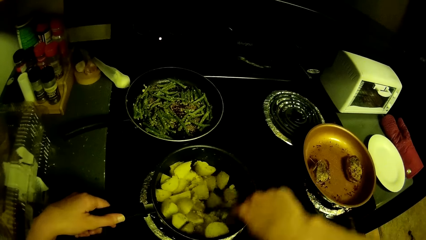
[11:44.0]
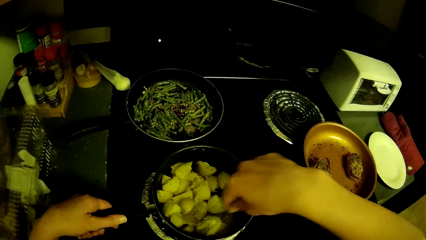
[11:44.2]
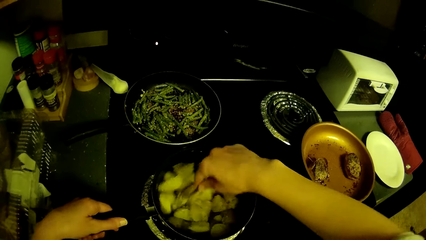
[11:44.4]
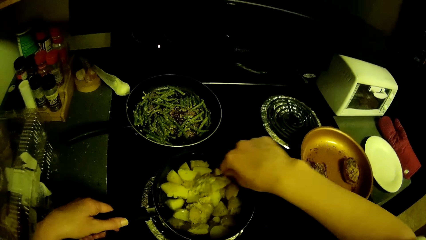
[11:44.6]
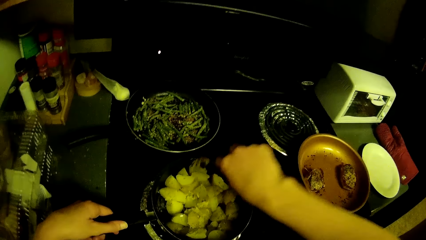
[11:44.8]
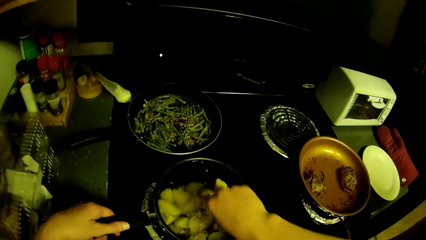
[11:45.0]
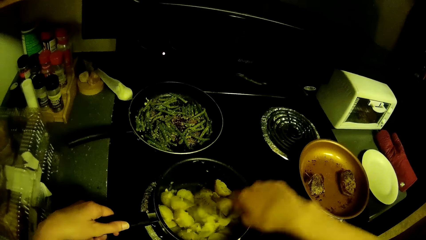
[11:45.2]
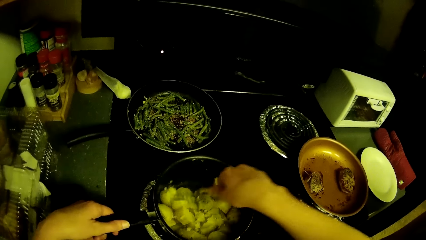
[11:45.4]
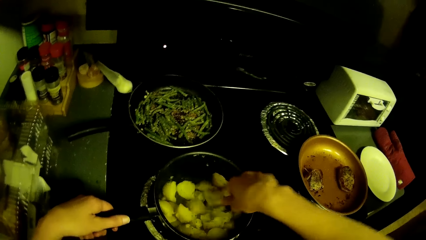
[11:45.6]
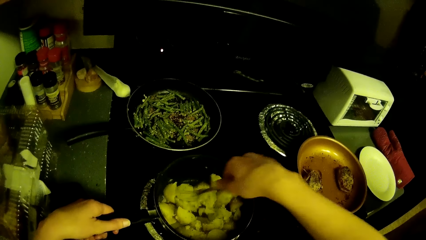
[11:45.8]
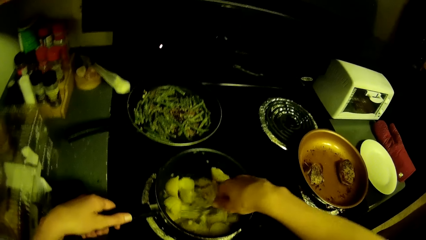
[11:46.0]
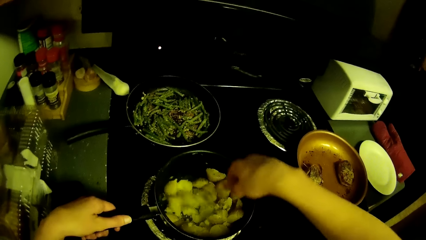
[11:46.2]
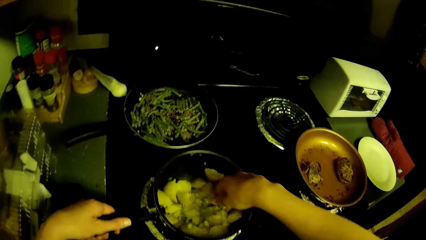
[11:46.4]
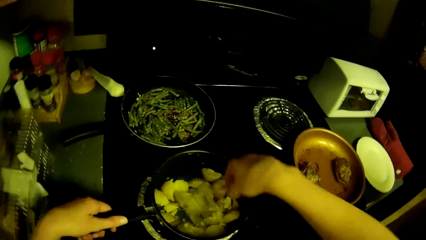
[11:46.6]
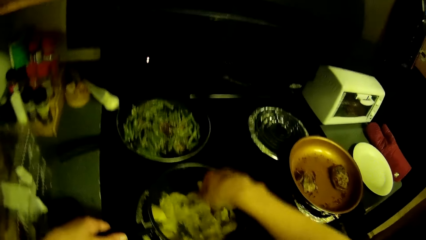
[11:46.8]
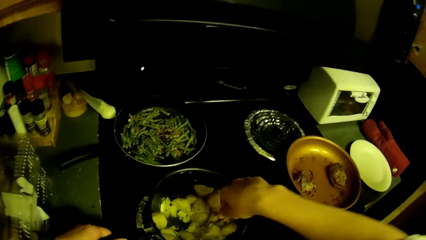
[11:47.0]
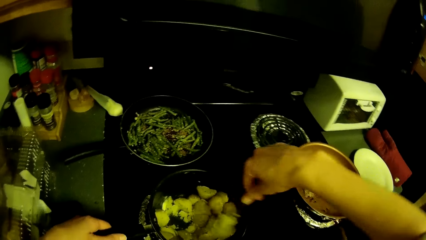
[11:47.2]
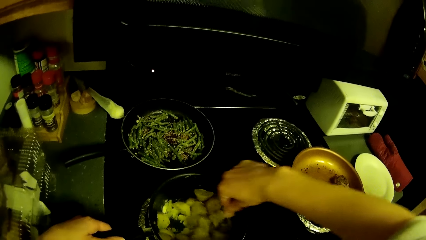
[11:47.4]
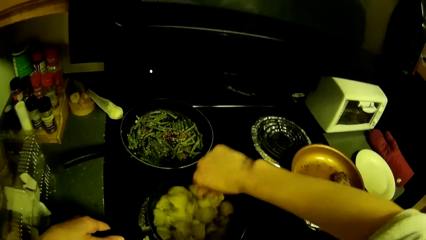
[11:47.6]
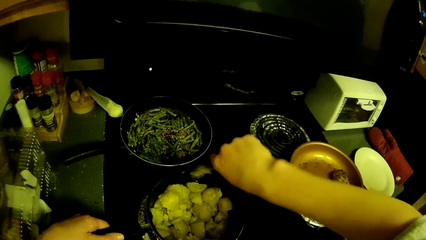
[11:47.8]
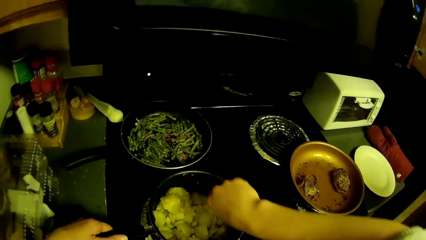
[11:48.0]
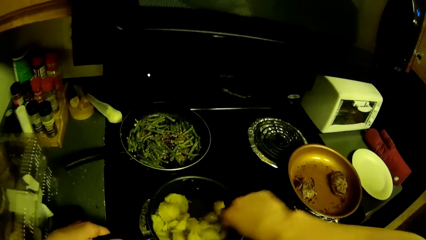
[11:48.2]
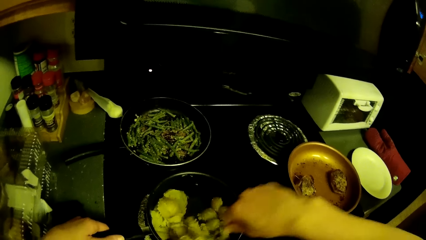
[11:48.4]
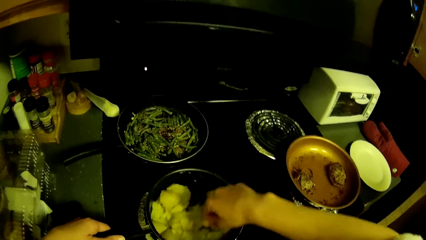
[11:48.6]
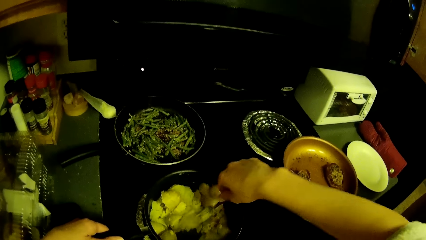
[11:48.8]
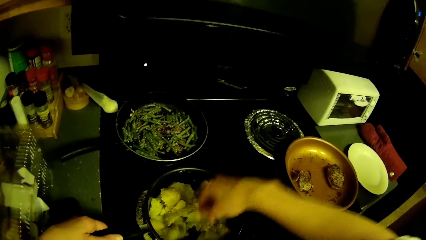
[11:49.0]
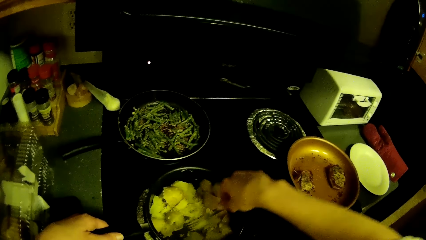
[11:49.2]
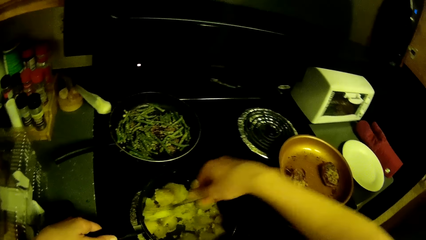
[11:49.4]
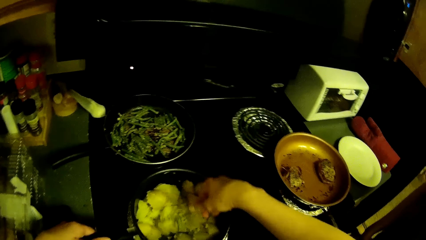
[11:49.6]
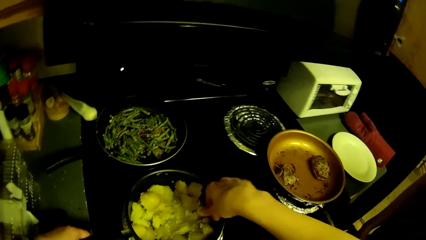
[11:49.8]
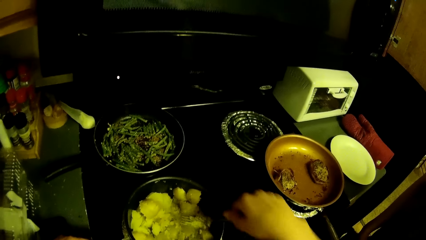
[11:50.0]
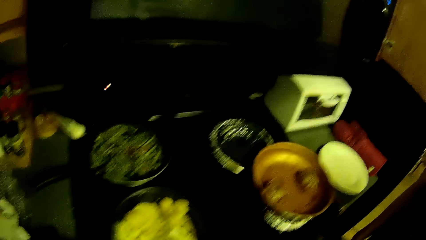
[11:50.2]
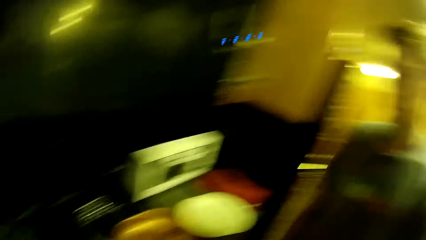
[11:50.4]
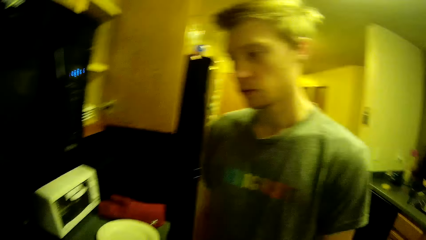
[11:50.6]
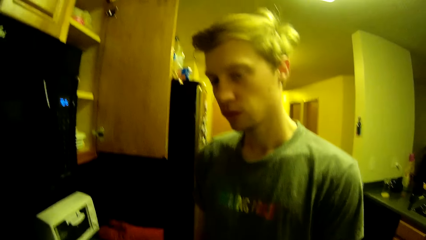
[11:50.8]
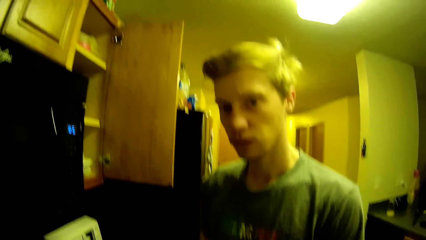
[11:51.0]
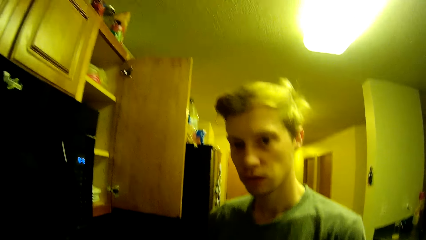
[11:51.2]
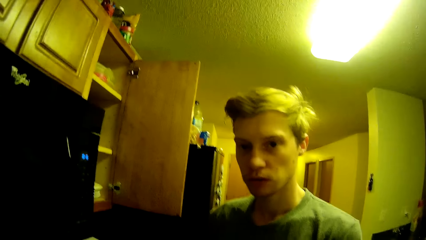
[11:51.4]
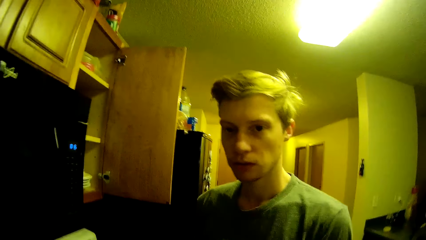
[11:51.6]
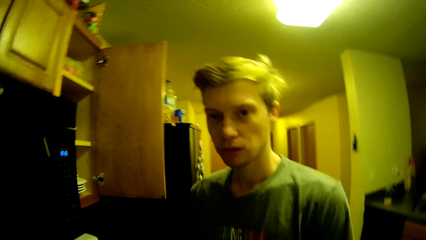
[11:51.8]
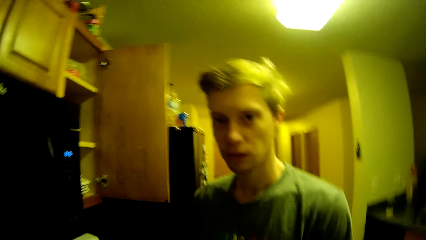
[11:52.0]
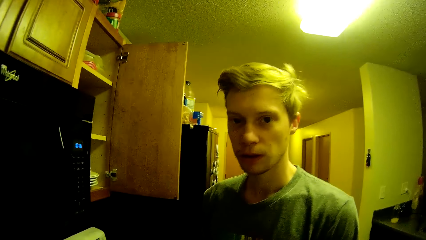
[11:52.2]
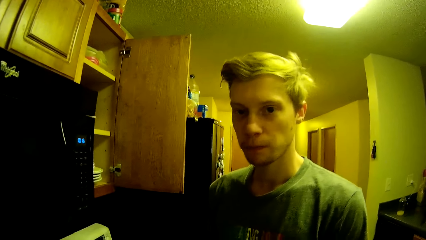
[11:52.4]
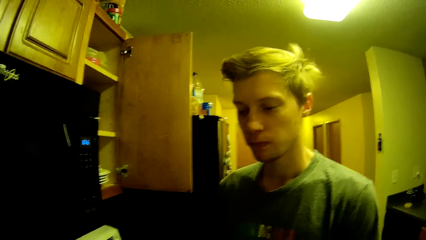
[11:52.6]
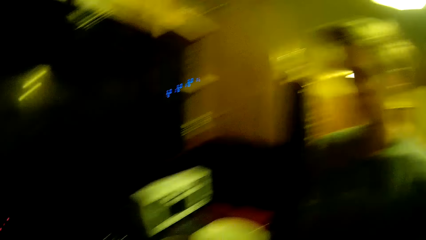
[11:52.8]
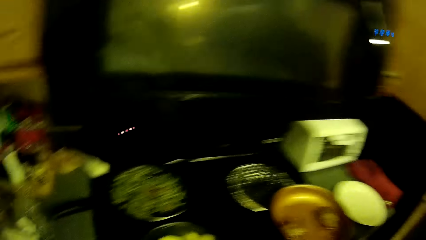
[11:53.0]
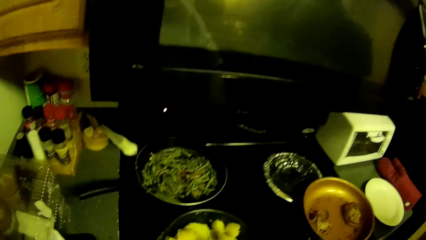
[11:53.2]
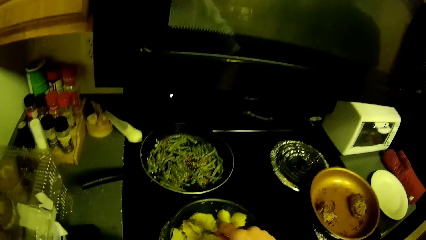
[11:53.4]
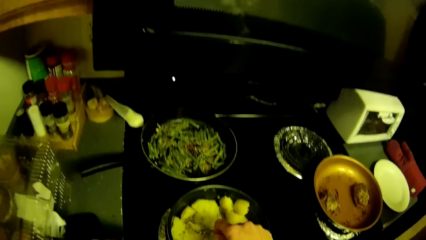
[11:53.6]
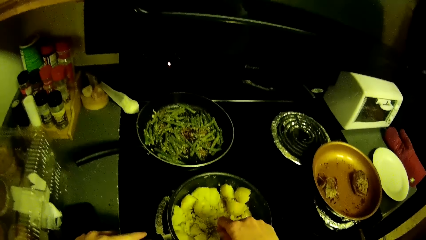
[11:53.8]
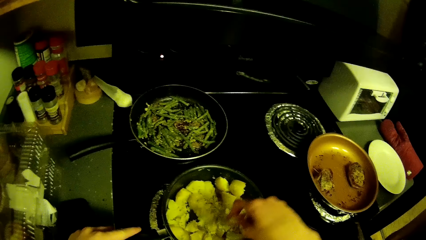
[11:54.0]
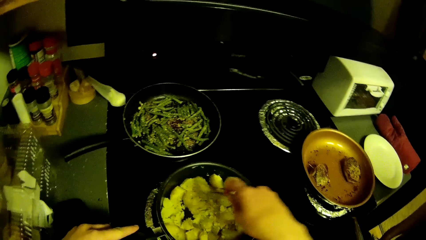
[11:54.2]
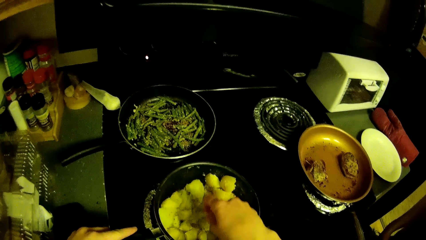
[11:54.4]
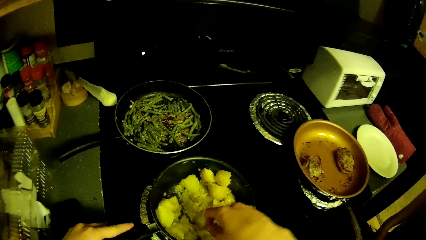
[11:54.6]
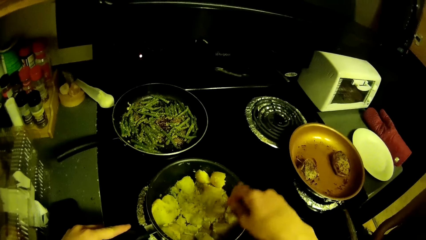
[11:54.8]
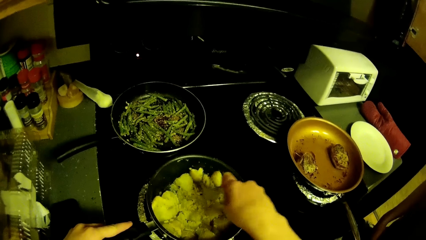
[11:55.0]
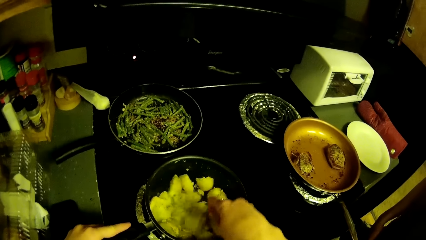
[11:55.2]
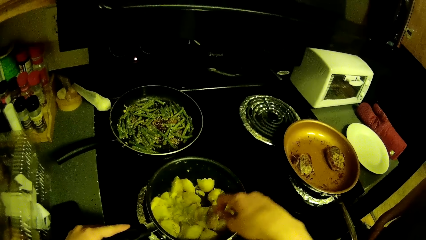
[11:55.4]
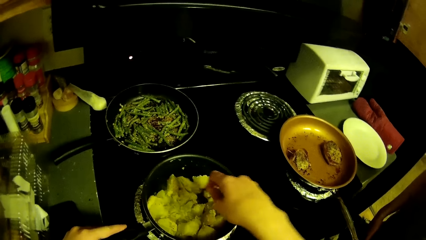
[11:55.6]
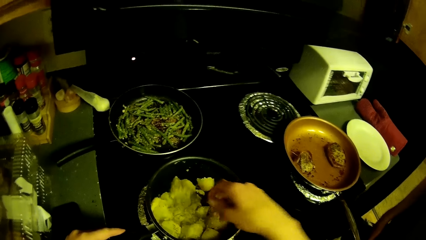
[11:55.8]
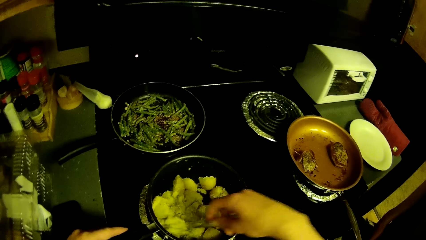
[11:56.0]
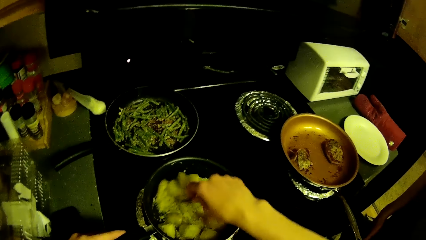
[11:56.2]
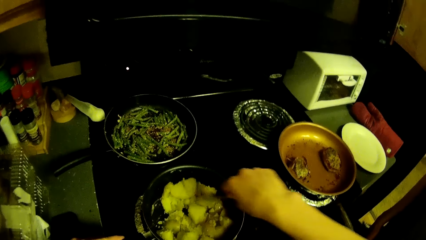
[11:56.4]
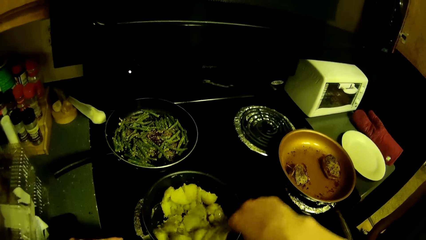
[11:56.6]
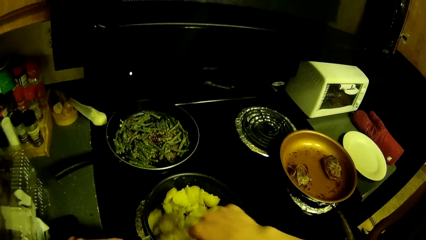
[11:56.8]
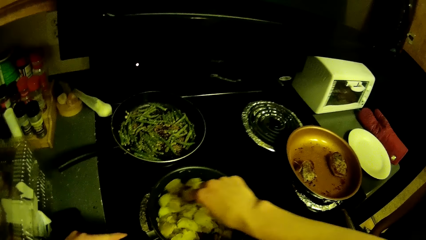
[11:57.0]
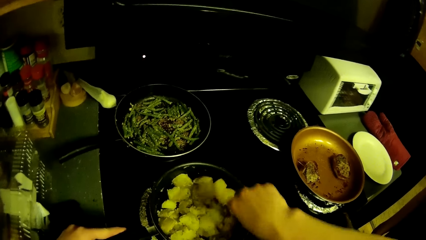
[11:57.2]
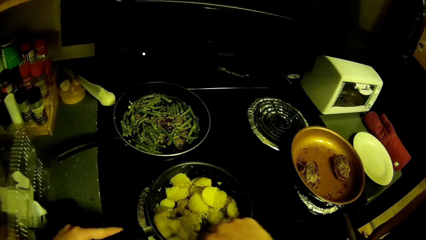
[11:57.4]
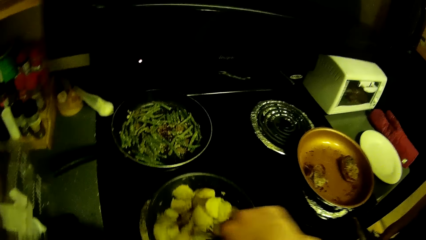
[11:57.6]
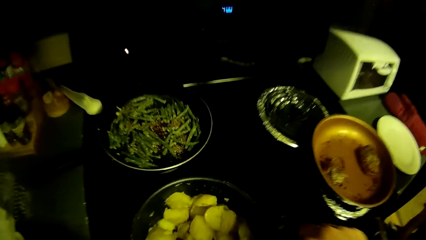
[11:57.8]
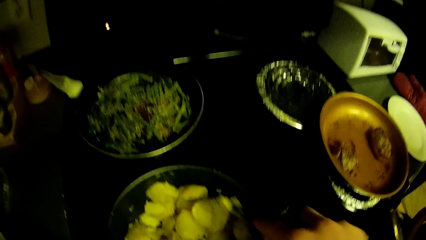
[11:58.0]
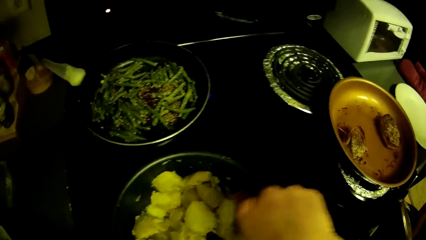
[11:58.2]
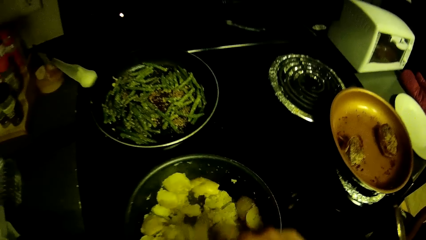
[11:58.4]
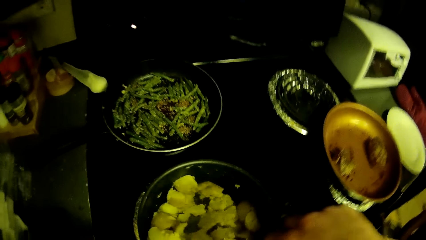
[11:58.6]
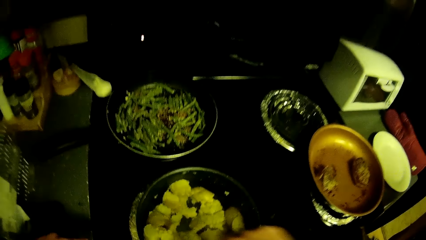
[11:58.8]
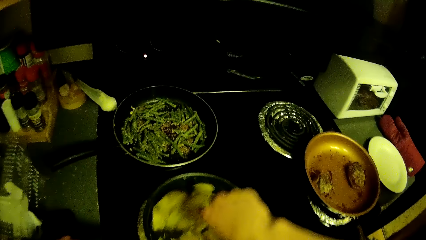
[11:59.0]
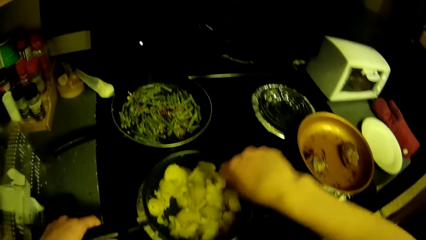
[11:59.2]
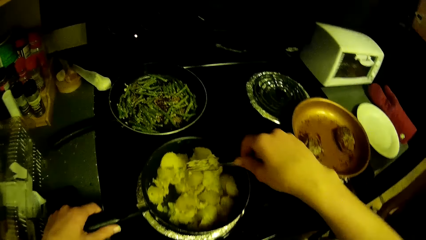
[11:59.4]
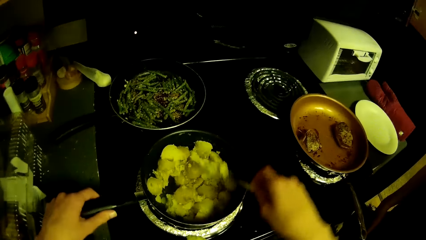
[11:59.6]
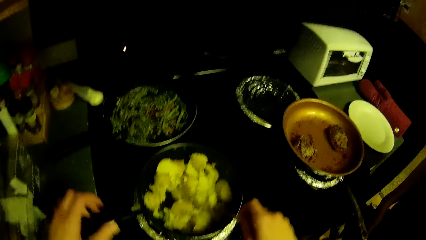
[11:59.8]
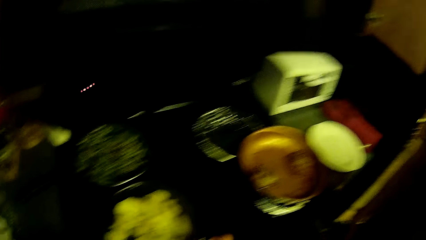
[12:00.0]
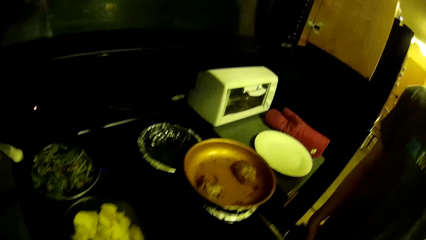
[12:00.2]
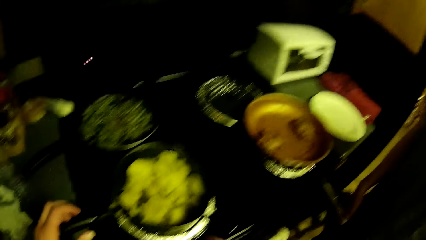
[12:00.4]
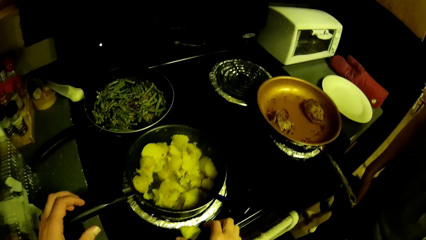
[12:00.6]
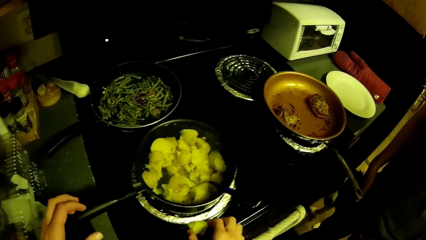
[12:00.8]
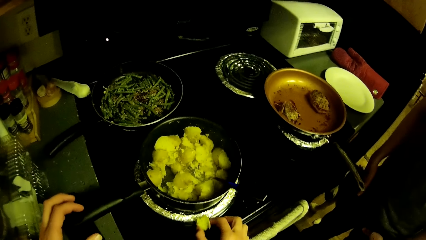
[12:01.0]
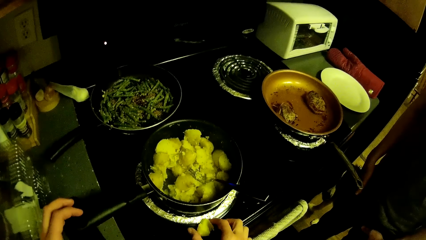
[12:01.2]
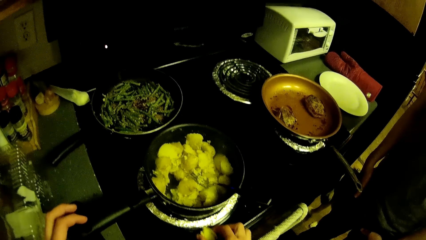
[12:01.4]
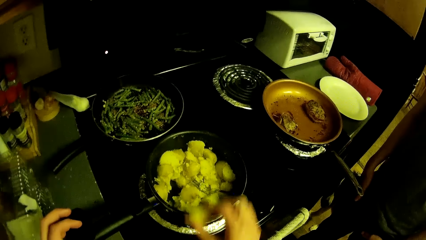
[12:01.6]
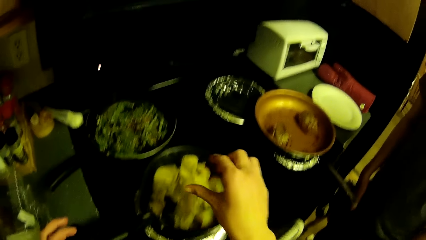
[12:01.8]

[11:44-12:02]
The camera wearer presses the potatoes in the pot with a fork. He looks around. A man looks at the camera wearer. The camera wearer presses the potatoes in the pot with the fork. The man stands close to the camera wearer. The camera wearer stirs the potatoes in the pot with the fork. He pours the spice in his right hand in the pot, drops the fork in his right hand in the pot, looks around, and picks a potato on the cooktop.
